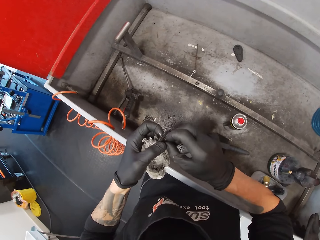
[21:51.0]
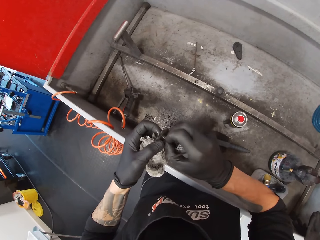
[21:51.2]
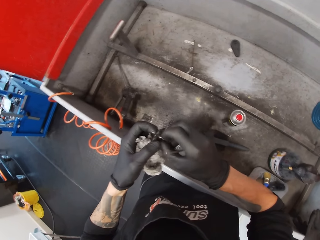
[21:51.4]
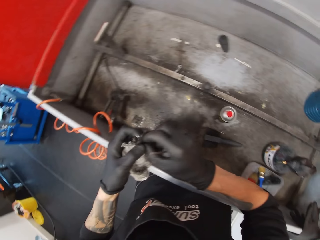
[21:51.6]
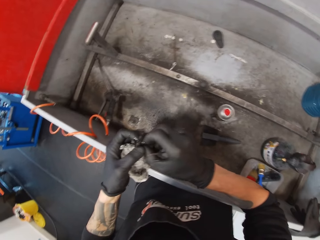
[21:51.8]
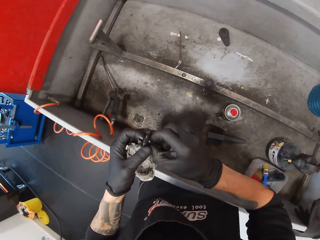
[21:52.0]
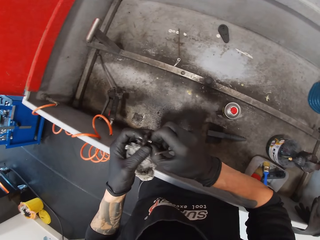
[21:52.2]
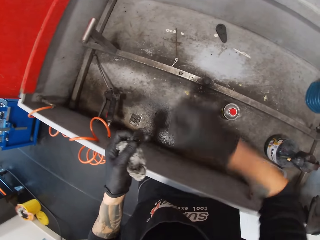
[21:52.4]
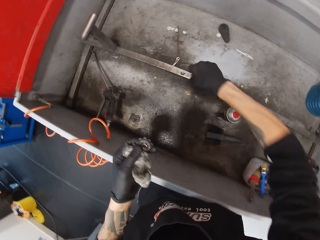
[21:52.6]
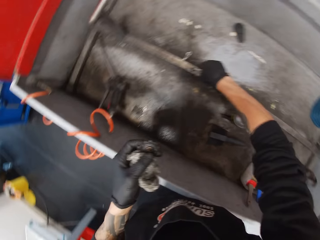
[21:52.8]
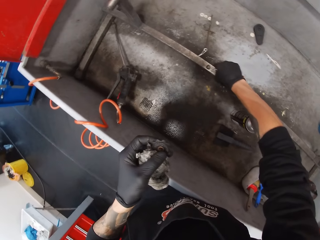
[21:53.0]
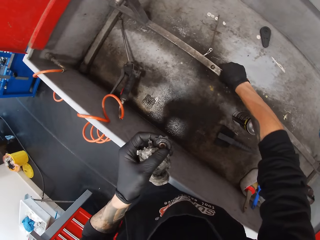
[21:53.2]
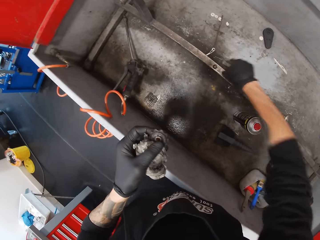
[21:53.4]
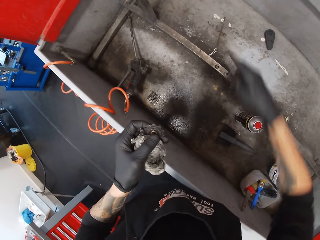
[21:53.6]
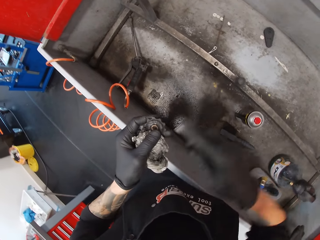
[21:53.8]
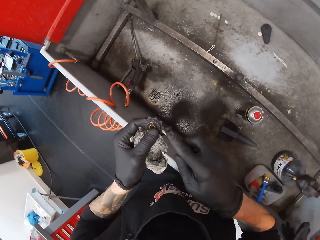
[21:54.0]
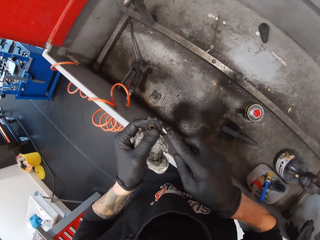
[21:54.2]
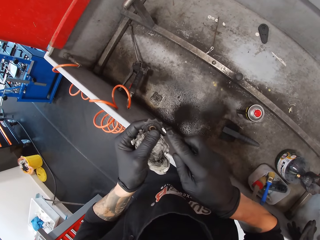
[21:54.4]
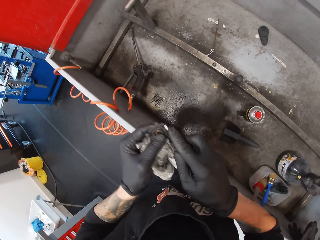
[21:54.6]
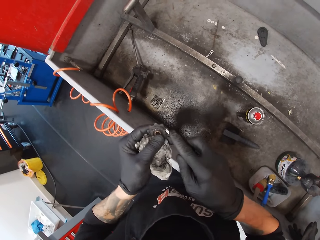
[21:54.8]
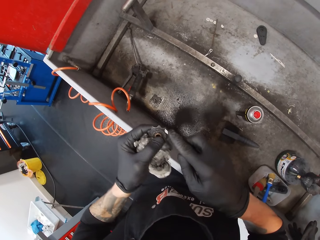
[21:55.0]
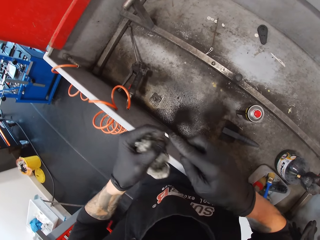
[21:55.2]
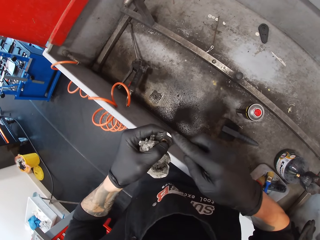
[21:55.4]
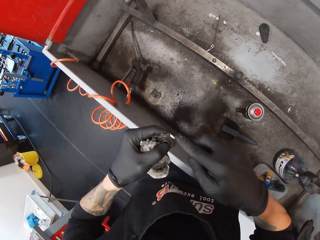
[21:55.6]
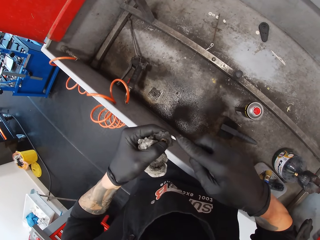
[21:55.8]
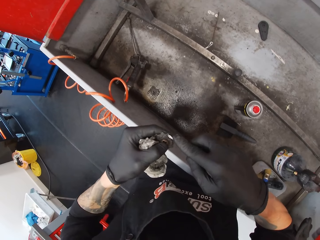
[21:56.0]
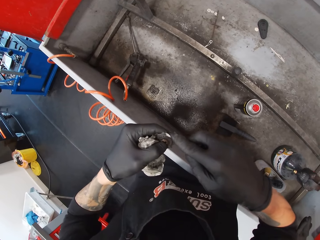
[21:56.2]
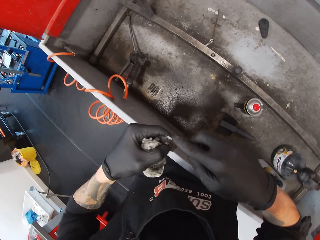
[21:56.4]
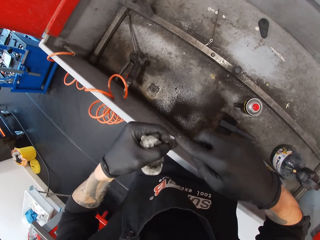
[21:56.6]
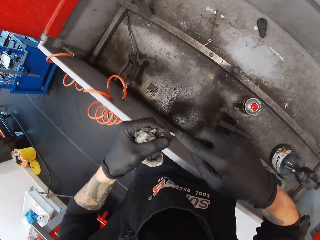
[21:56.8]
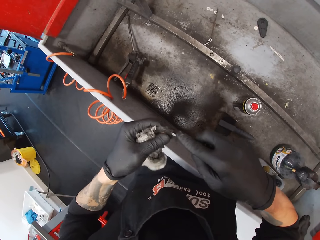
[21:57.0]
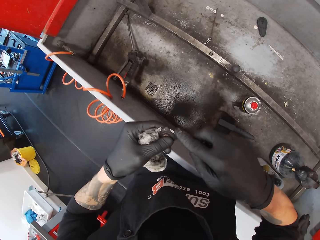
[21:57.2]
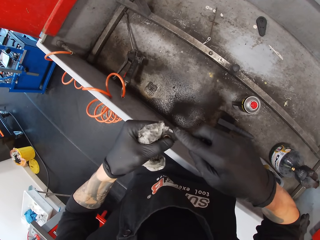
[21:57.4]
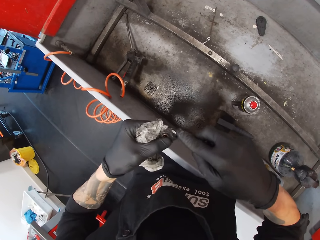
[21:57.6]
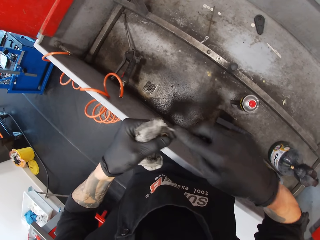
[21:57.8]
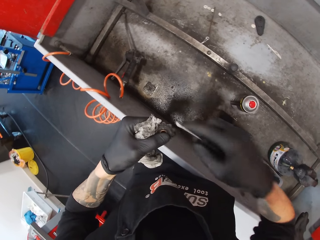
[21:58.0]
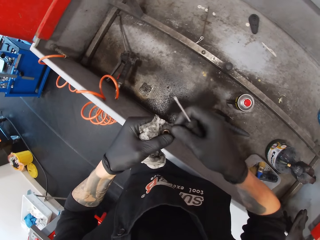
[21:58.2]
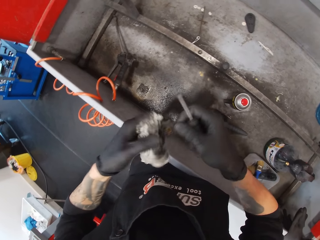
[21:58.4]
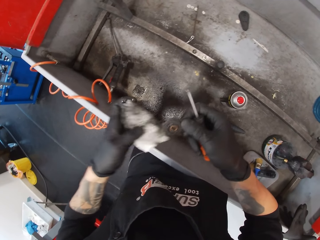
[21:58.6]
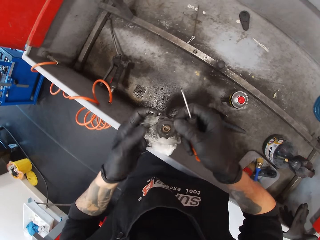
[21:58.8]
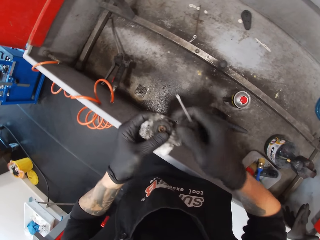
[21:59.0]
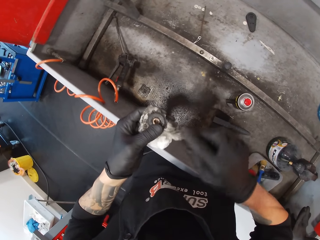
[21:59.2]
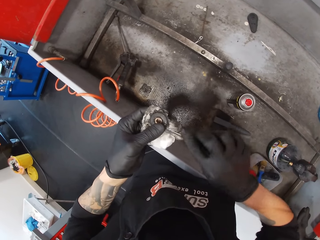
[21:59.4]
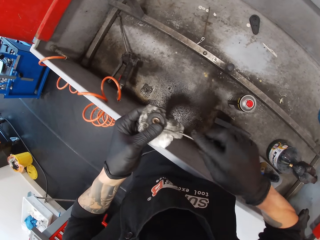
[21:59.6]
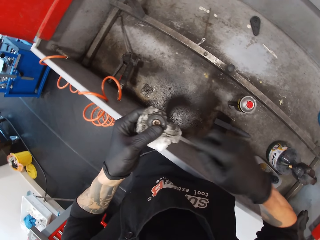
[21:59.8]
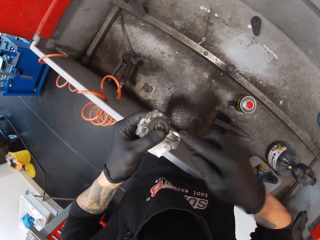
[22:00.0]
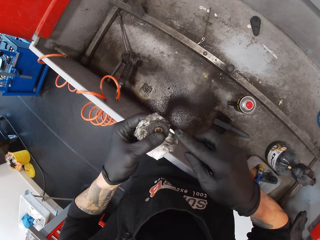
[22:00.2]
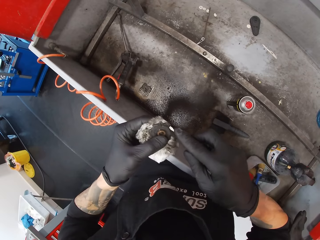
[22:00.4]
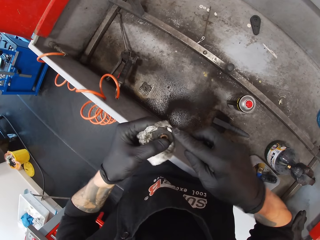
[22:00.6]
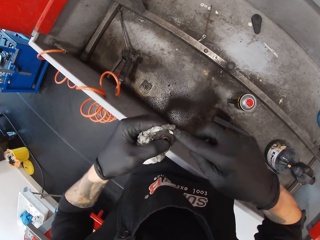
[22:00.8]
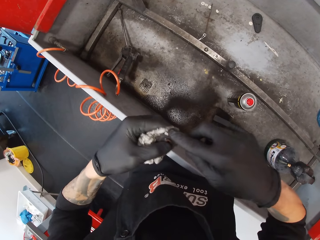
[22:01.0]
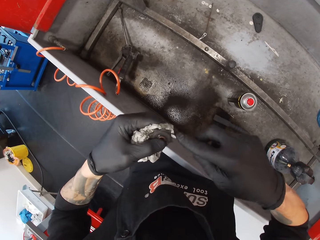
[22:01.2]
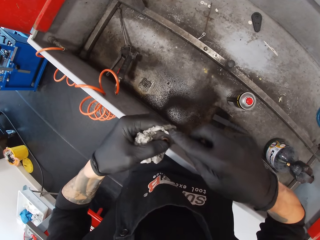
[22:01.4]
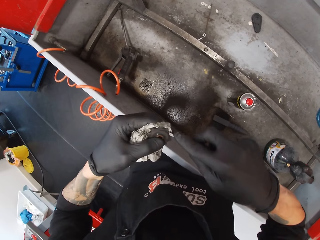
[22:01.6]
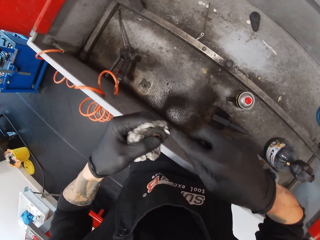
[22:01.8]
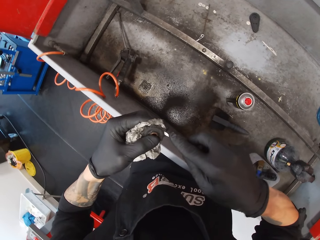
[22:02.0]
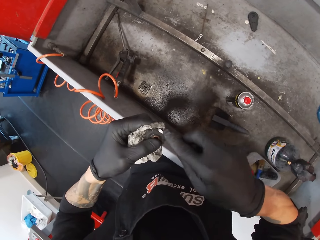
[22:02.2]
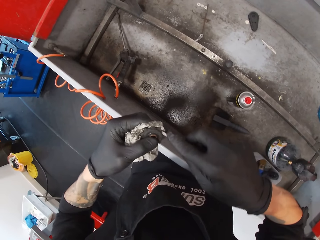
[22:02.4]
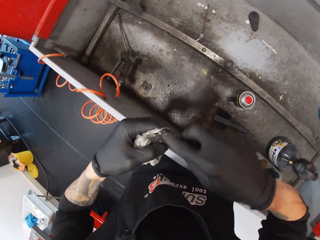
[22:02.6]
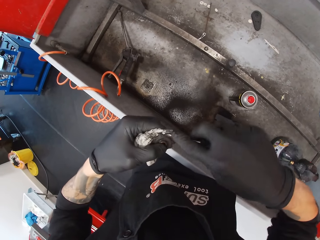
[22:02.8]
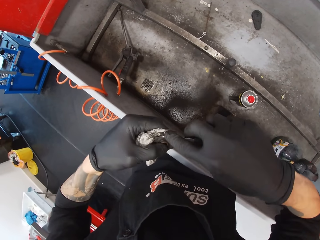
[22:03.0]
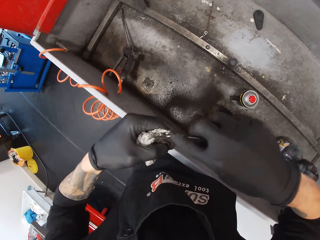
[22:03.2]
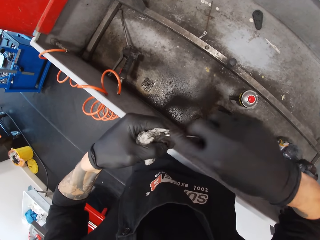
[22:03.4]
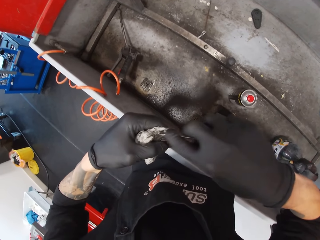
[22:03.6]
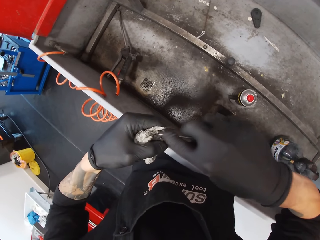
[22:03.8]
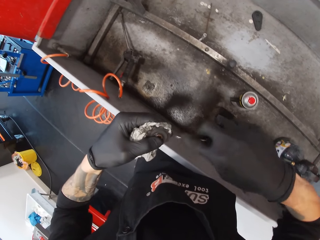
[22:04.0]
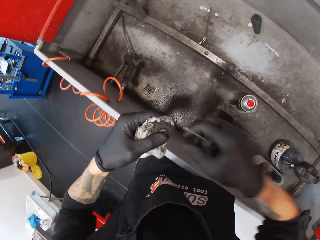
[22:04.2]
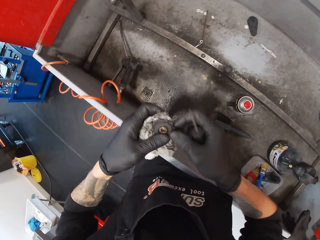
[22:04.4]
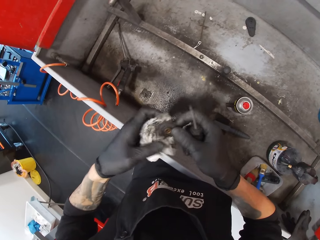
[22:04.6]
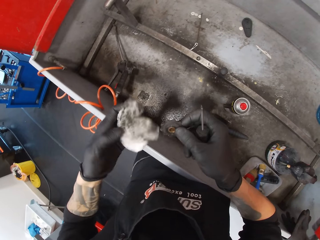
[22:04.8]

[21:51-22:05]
The camera wearer removes a metal from the gear. They place down the metal. They scrub the metal with a screwdriver. They scratch the chain holder. They wipe the screwdriver on the tissue. They scrub the metal with the screwdriver. They scratch the chain holder.

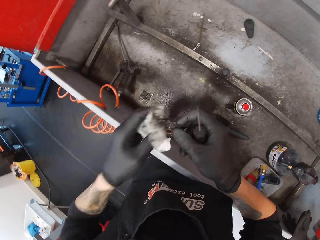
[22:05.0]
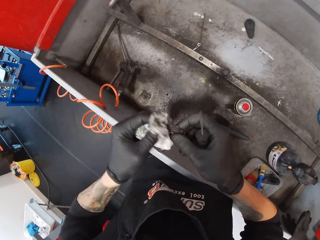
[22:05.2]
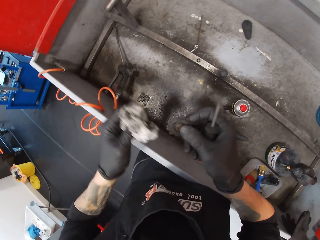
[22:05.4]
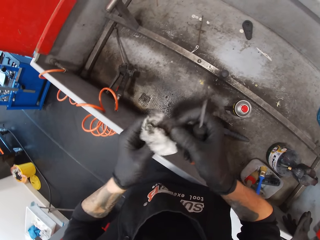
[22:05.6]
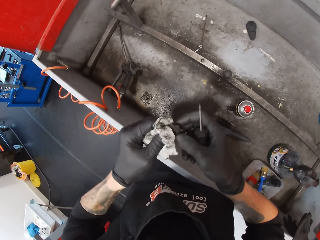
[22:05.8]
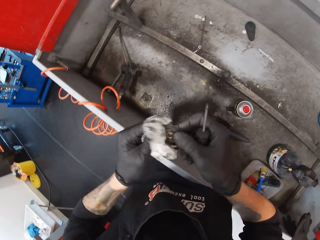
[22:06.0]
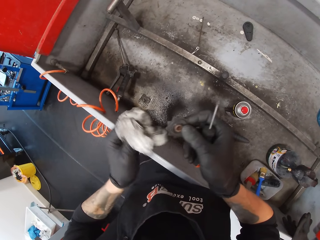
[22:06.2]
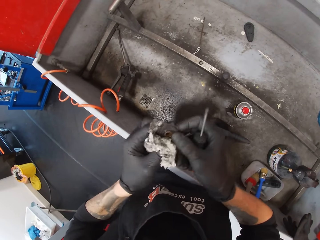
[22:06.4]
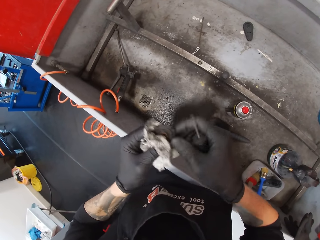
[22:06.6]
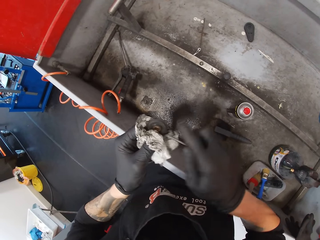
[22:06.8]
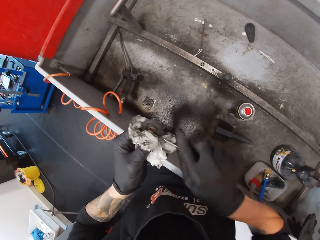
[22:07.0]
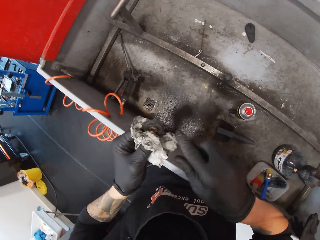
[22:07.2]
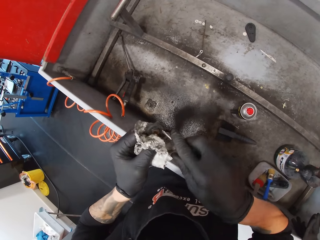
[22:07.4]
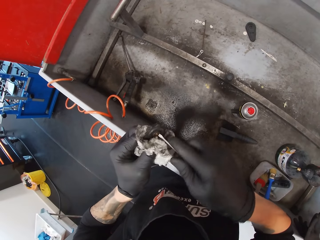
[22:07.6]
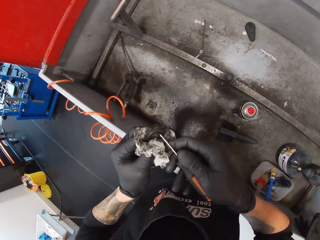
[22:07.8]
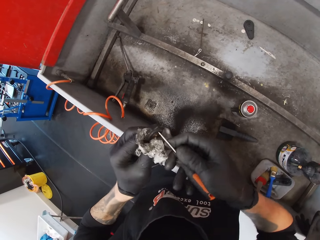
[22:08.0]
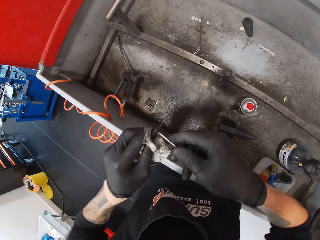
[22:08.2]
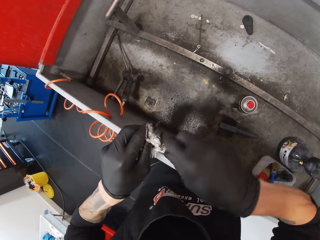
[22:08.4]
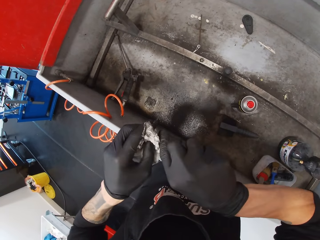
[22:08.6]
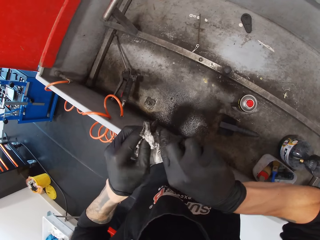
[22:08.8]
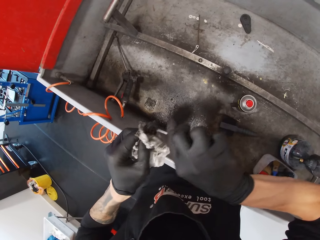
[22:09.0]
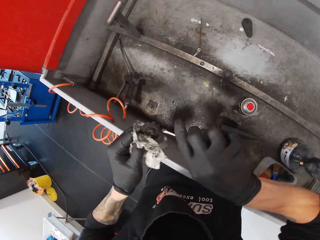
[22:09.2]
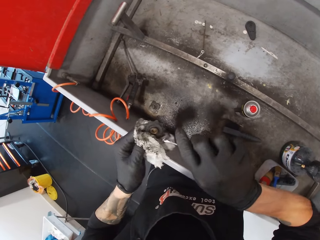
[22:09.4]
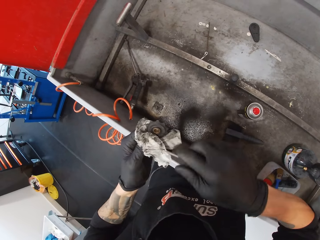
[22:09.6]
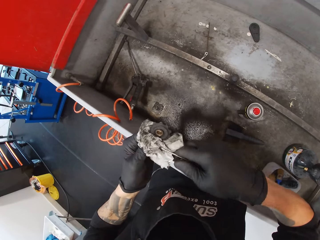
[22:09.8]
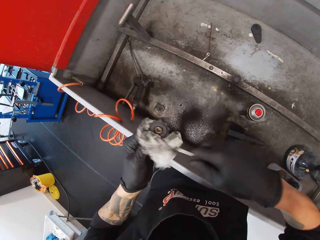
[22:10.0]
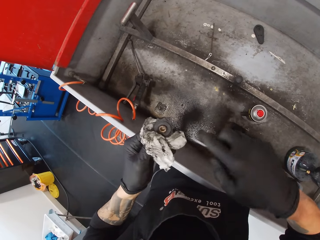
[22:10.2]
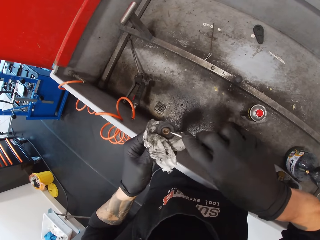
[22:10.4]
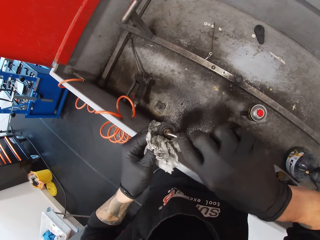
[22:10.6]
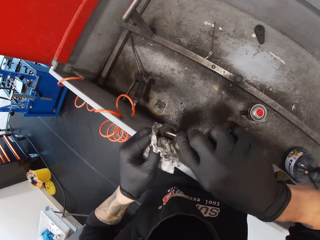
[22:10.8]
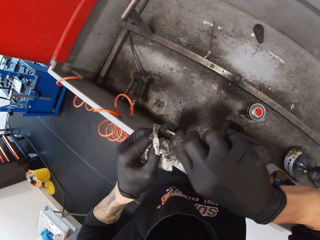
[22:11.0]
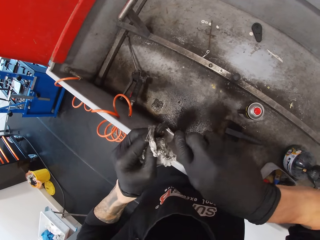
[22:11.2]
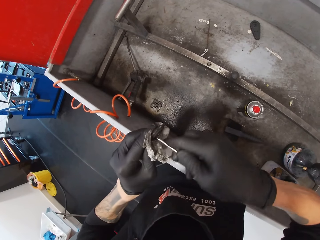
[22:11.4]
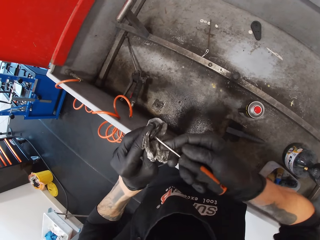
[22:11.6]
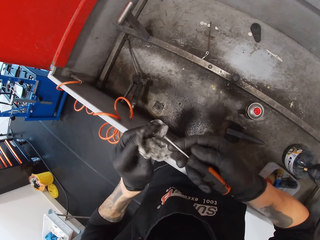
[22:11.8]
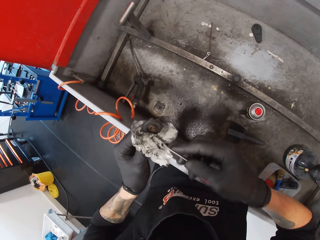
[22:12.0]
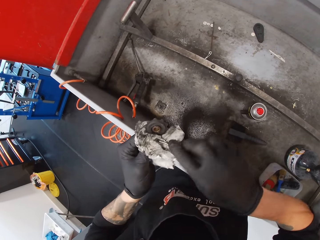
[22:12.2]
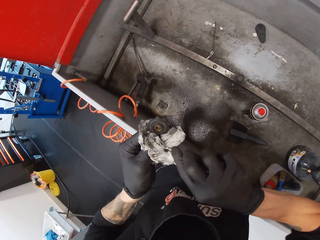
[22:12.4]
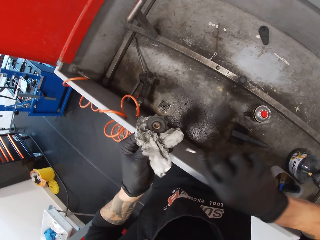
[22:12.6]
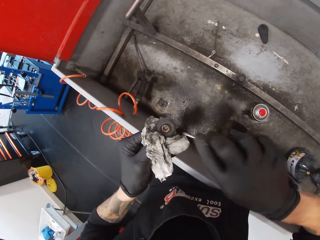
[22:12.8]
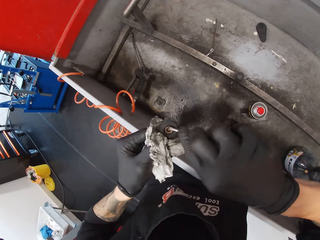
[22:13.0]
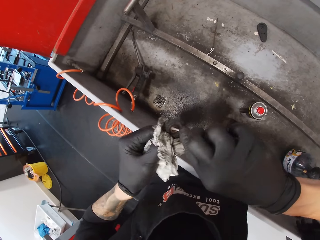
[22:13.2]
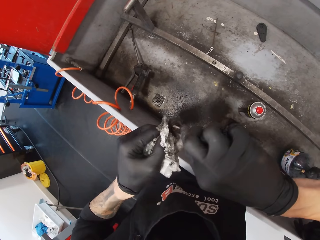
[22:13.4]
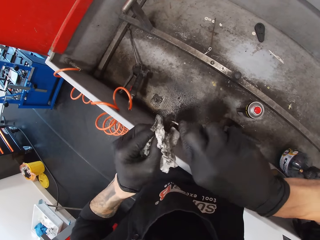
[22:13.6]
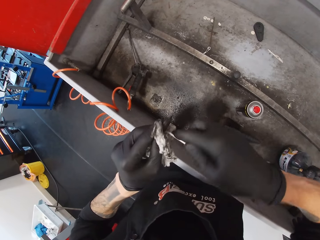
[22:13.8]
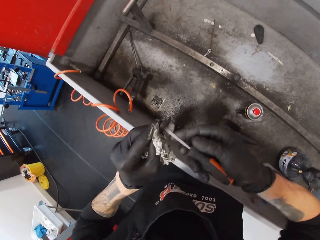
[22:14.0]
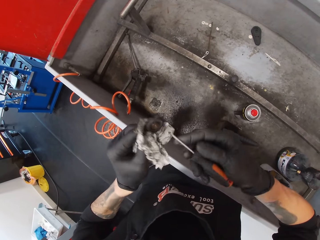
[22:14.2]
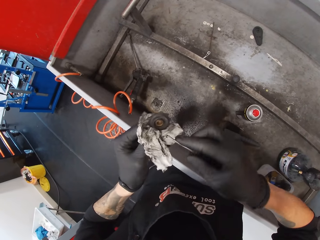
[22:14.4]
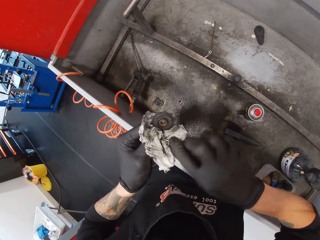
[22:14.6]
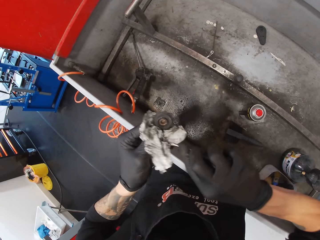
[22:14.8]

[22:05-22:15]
The camera wearer wipes a gear with a tissue. They wipe a screwdriver with the tissue. They scrub a metal with the screwdriver. They wipe the screwdriver with the tissue. They scrub the metal with the screwdriver. They wipe the screwdriver with the tissue. They scrub the metal with the screwdriver.
